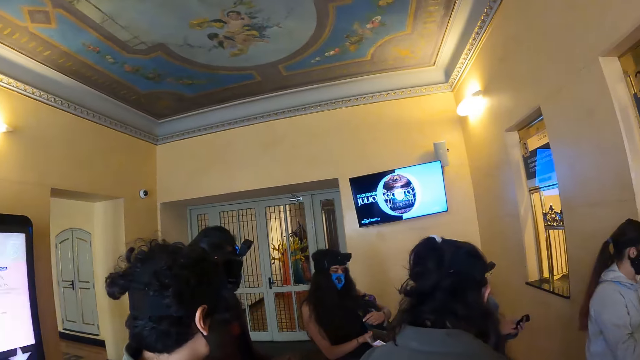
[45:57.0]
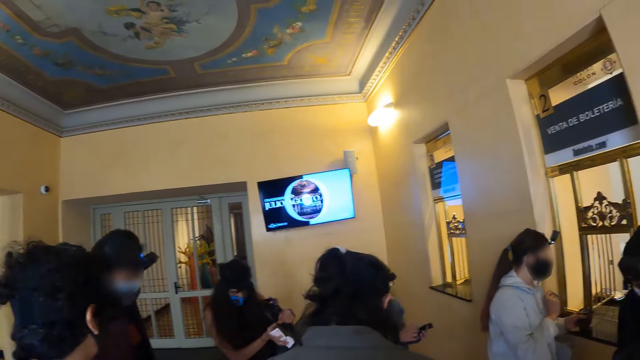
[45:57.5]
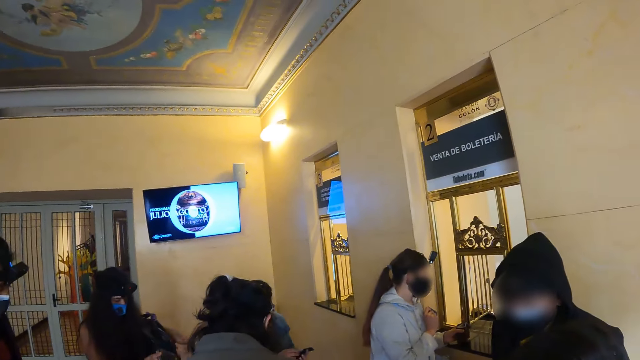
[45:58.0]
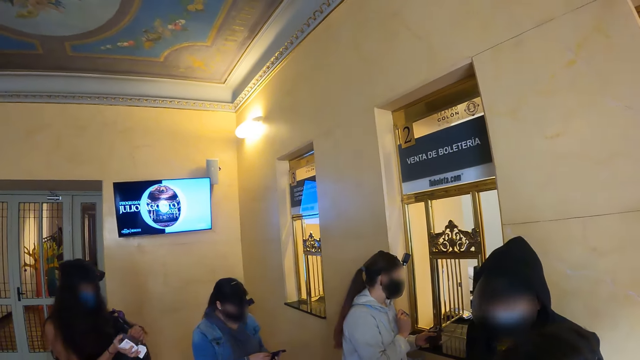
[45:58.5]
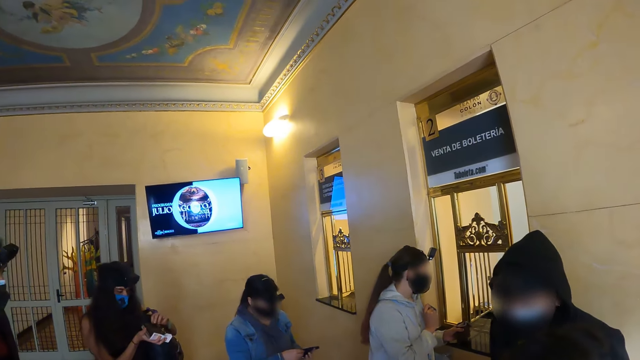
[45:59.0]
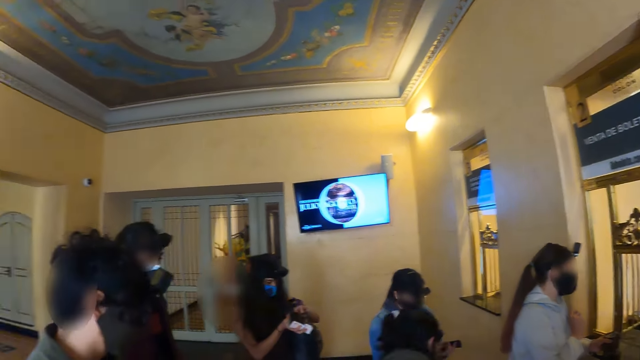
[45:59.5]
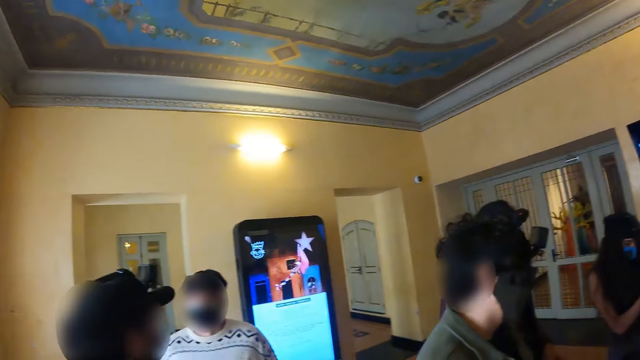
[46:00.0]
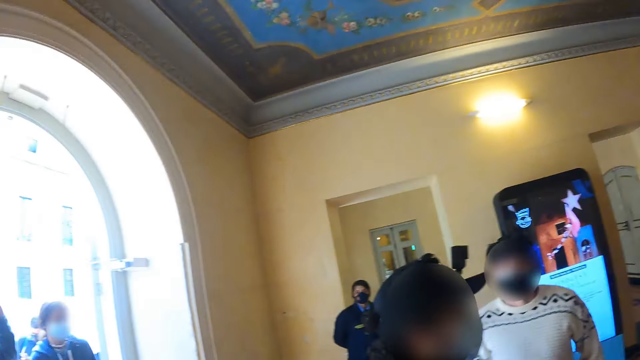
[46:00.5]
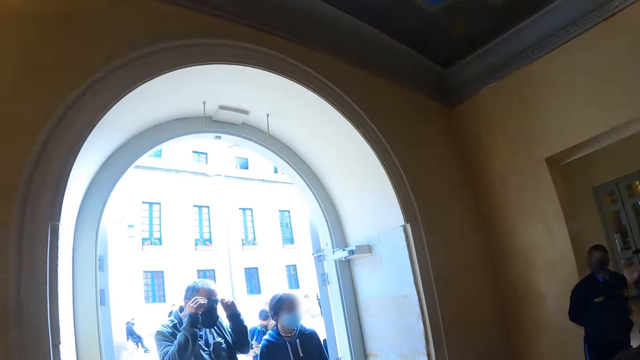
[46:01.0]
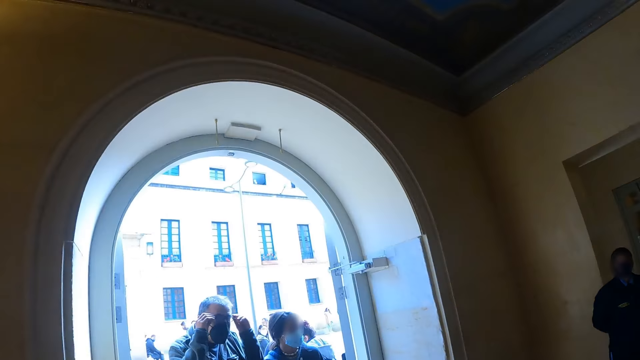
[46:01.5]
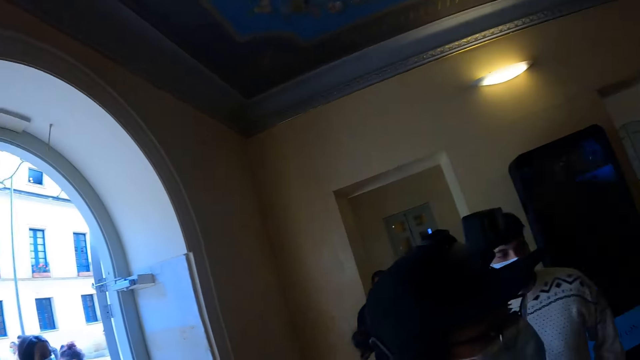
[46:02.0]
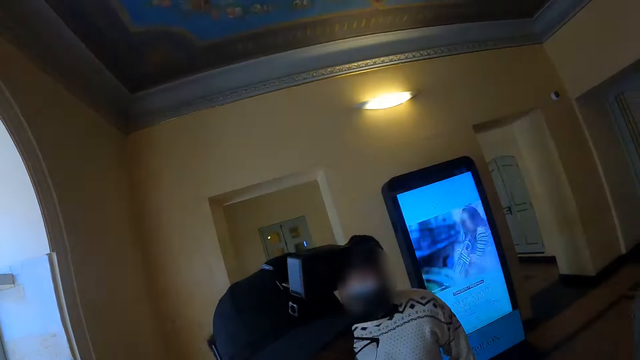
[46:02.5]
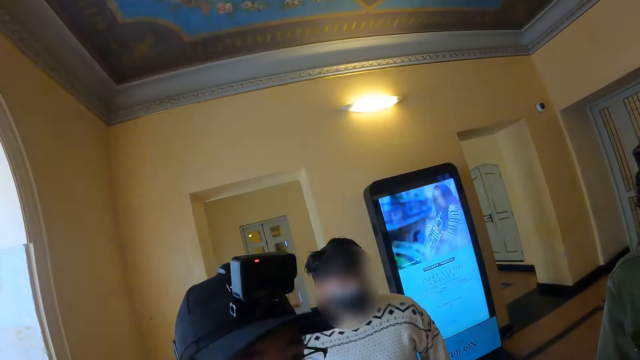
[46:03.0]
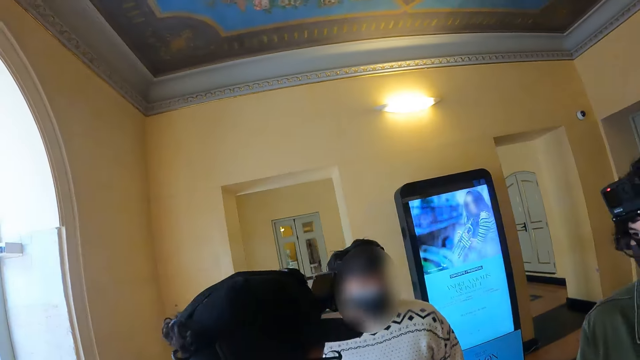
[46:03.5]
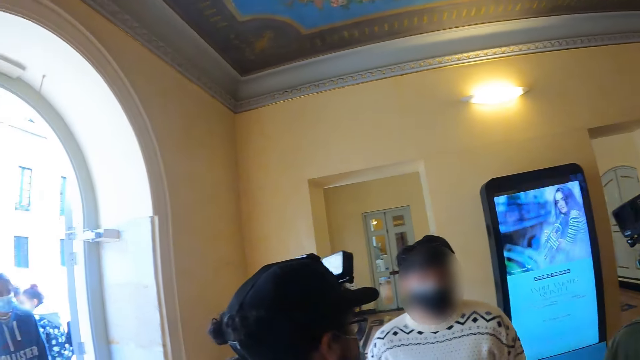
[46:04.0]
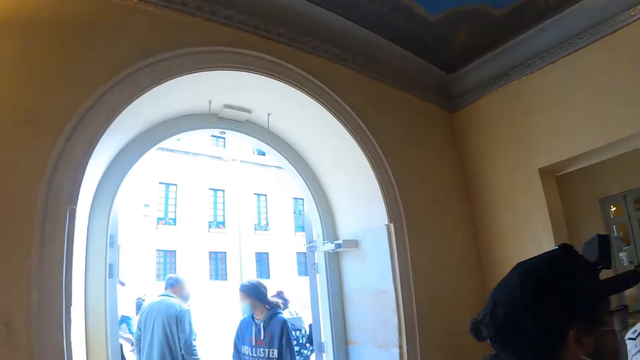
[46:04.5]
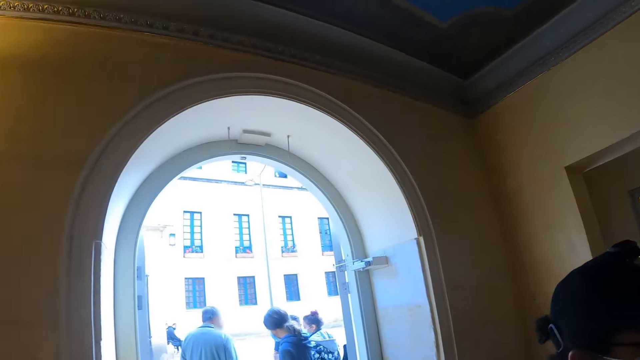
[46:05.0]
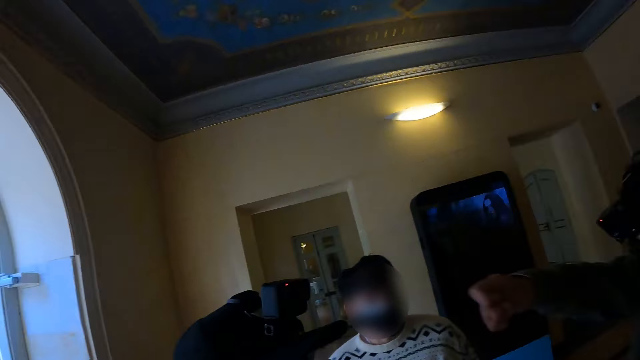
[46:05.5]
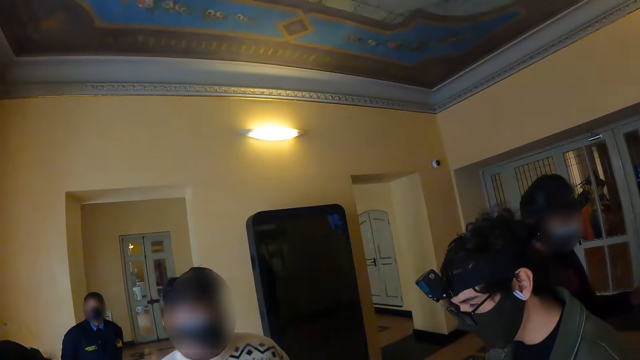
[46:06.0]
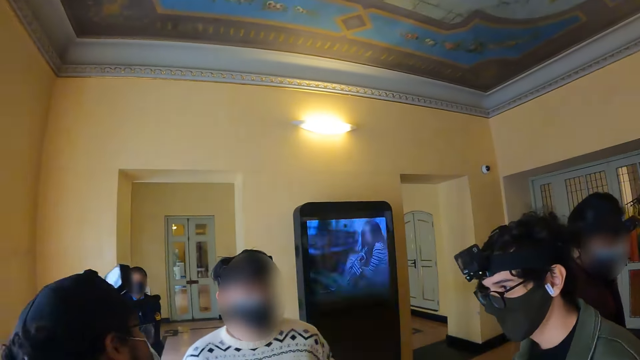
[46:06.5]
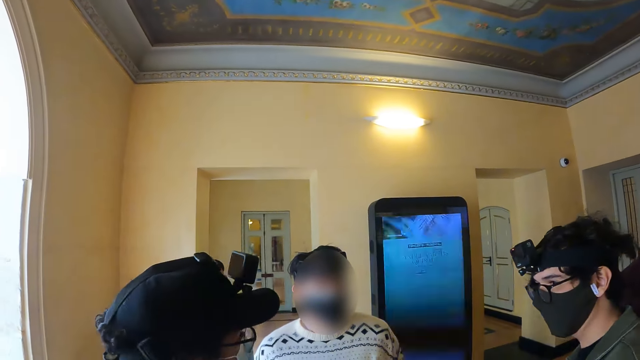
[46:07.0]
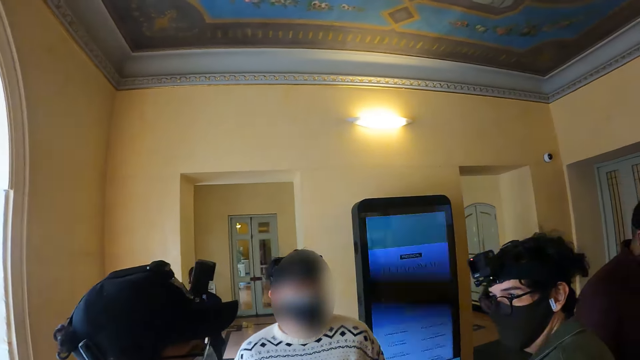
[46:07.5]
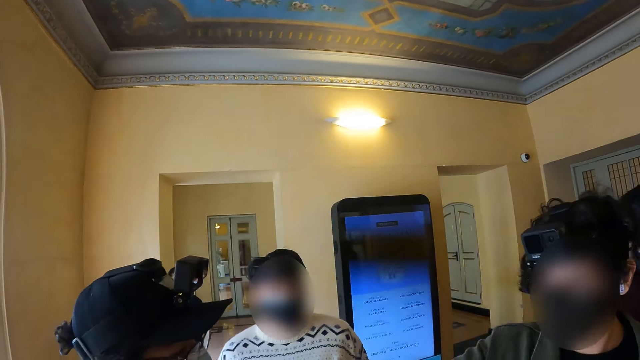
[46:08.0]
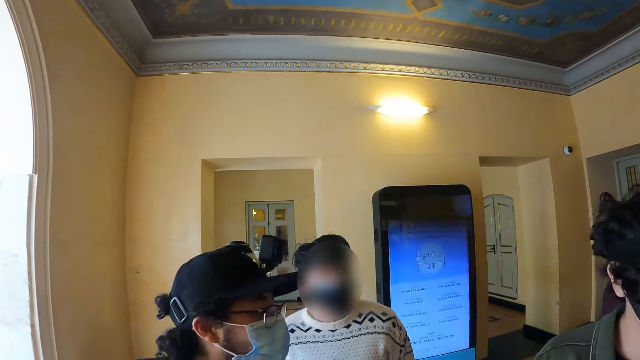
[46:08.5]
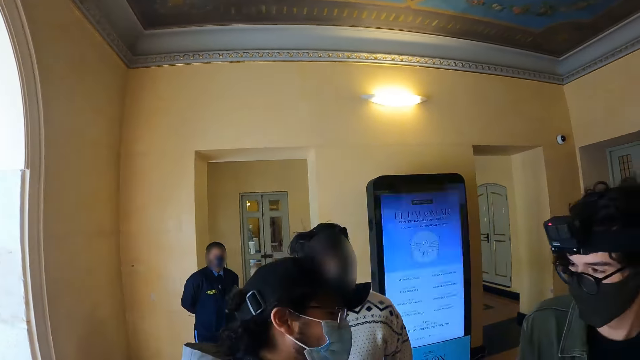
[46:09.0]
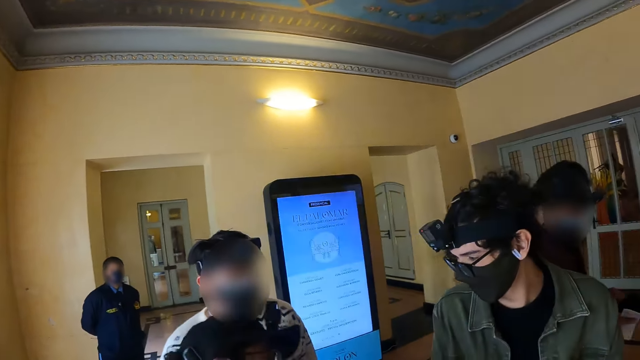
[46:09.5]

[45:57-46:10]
The camera wearer looks at the instructor. They look around the building. They look at persons on the entrance. They look around the building. They look at persons in the building.

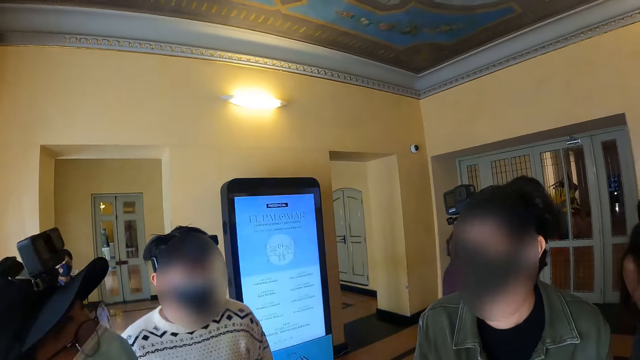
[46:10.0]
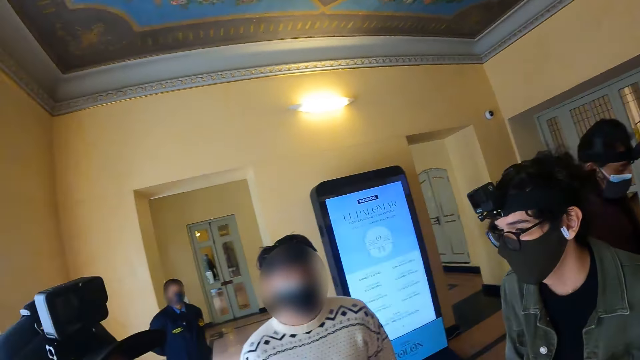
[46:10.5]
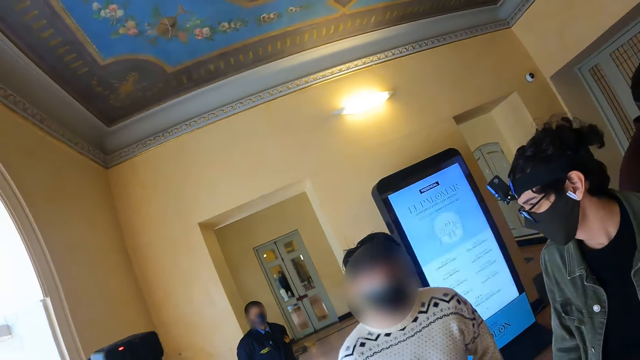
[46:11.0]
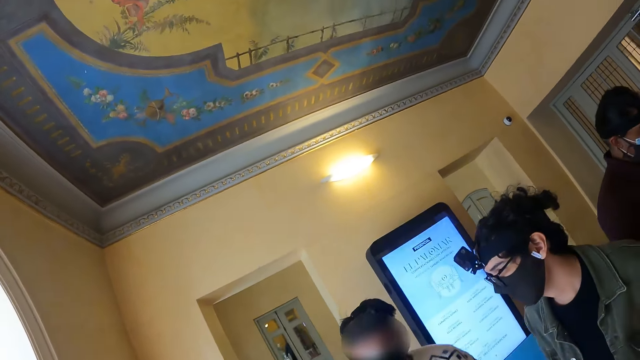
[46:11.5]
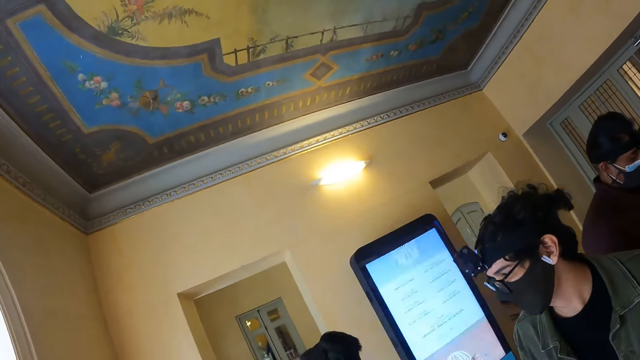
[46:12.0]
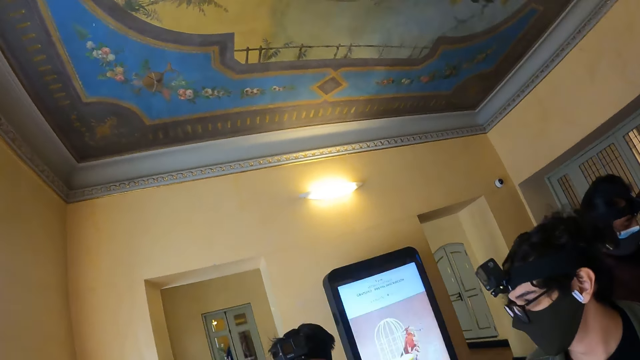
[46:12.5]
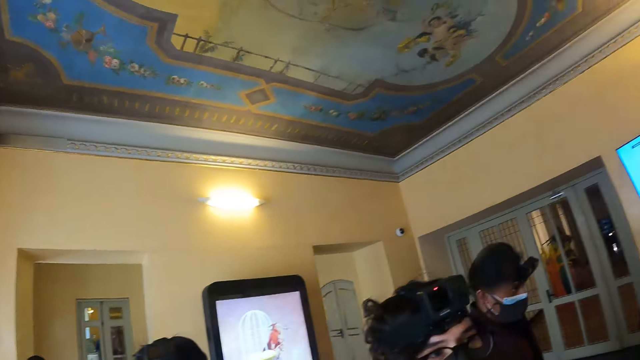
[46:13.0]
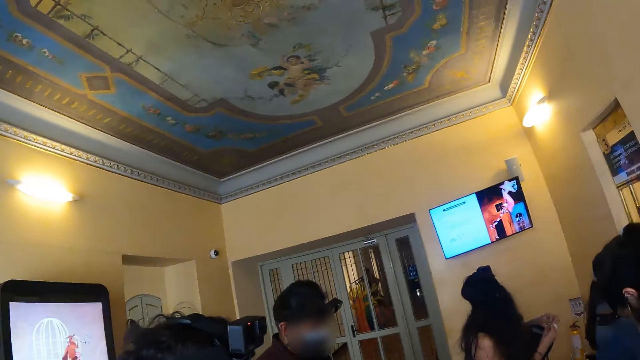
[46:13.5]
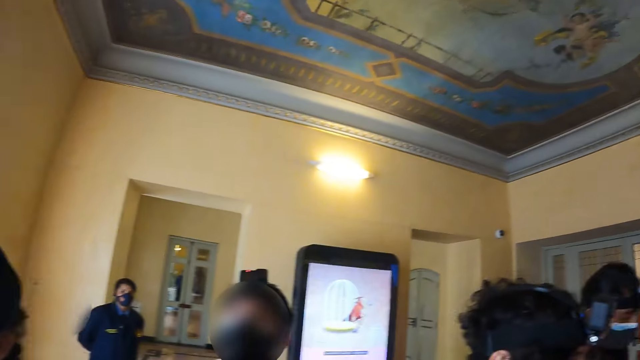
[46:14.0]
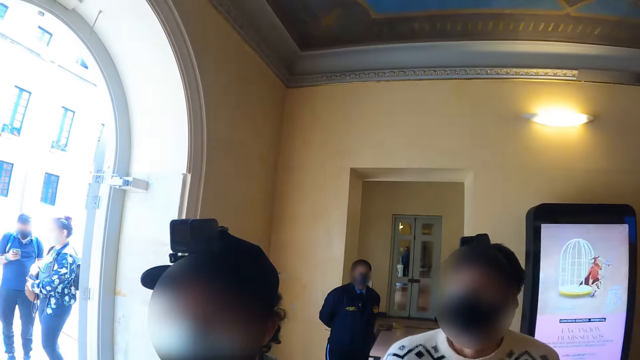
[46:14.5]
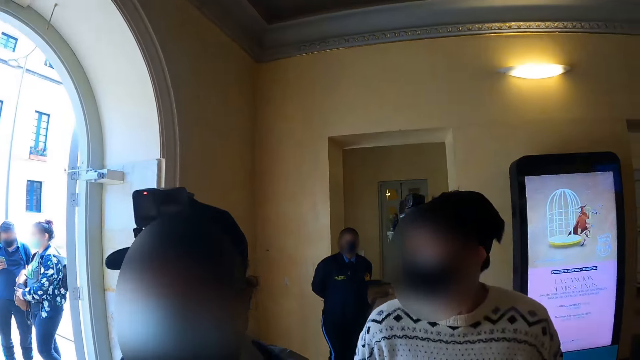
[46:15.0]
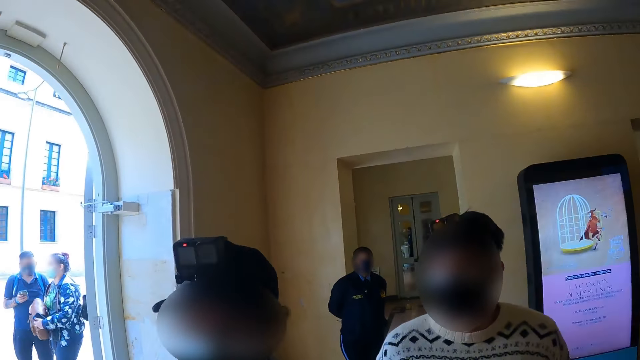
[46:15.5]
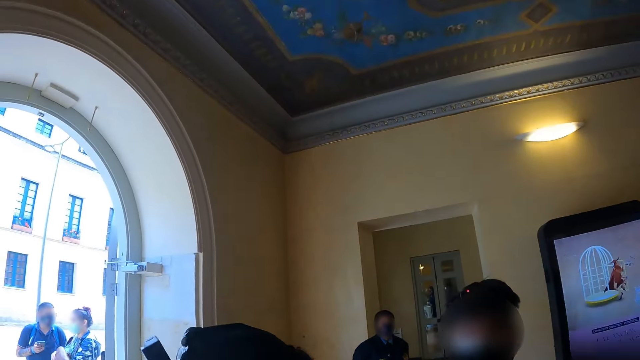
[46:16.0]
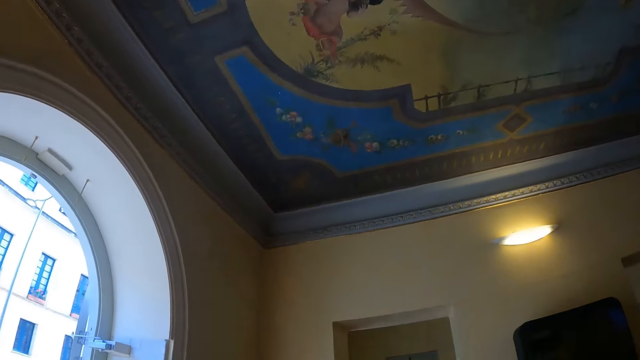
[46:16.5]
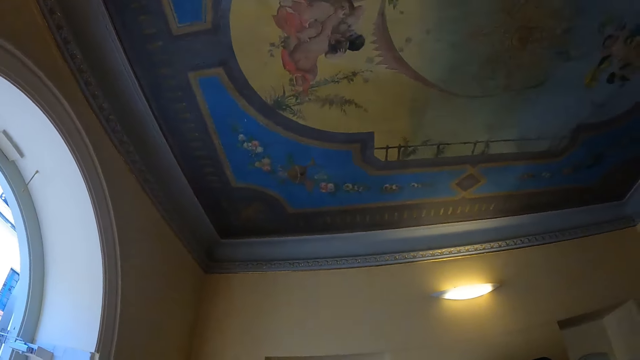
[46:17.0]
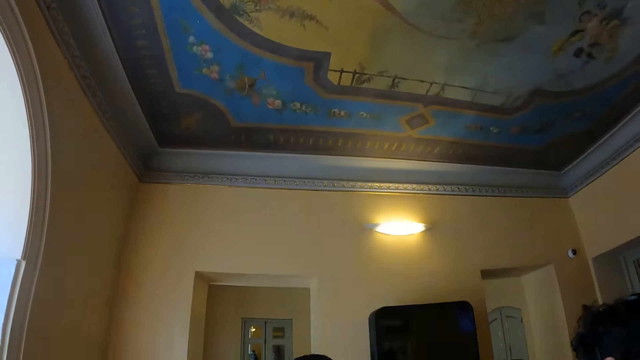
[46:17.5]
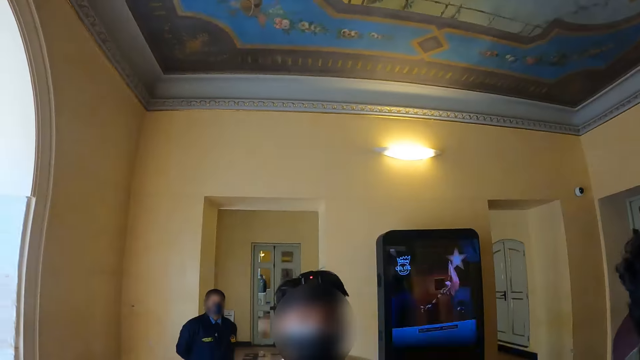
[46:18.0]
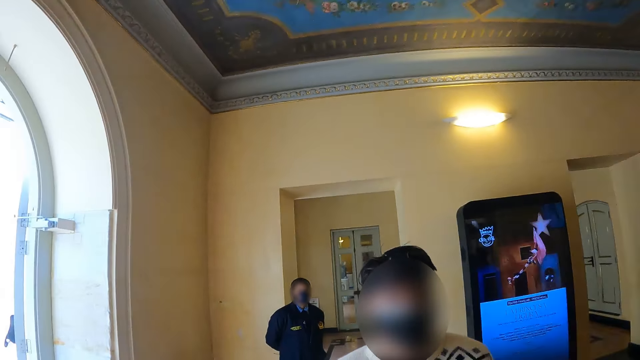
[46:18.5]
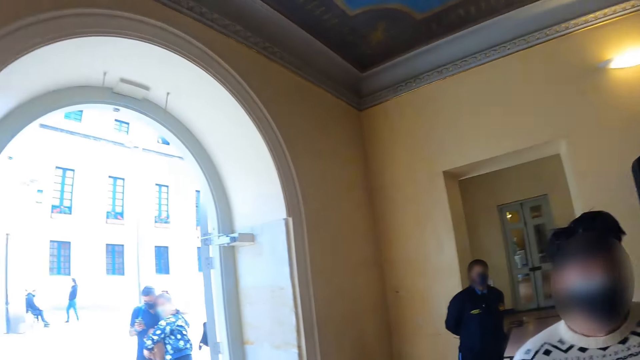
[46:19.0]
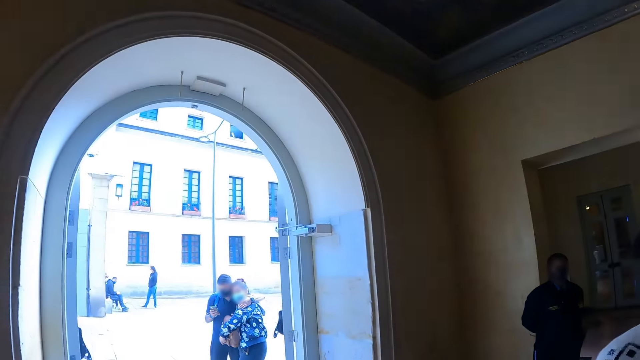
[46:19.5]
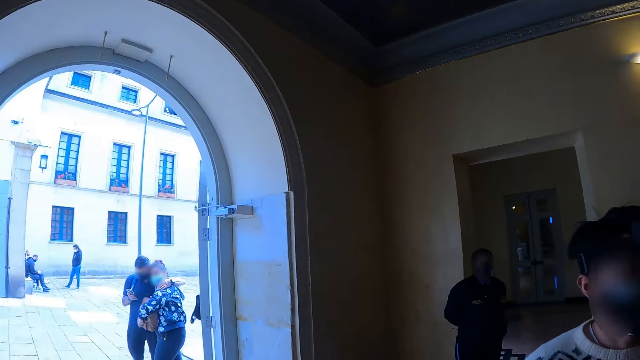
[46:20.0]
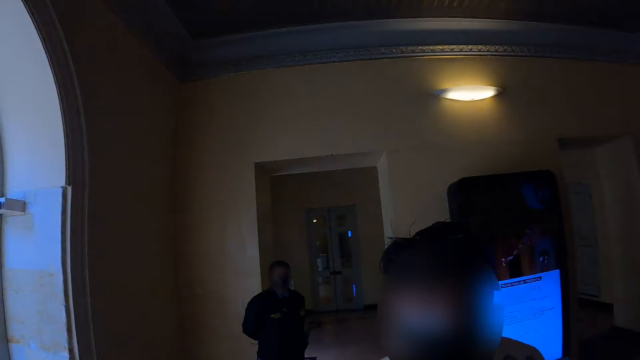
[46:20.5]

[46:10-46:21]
The camera wearer looks around the building. They look at persons in the building. They look around the building. They look at persons outside the building.
